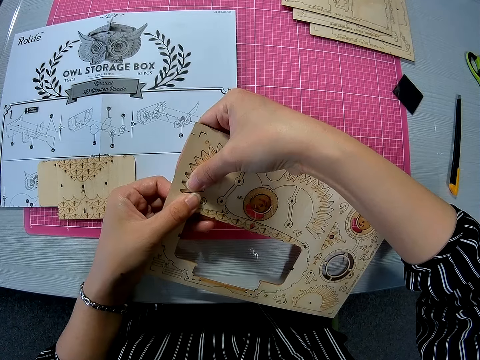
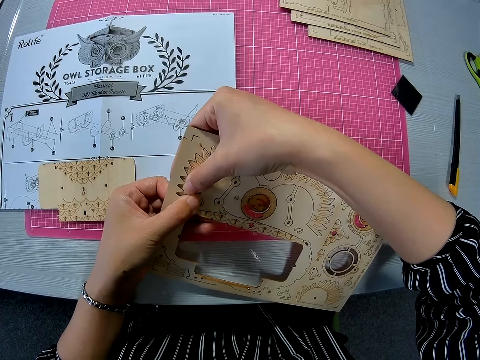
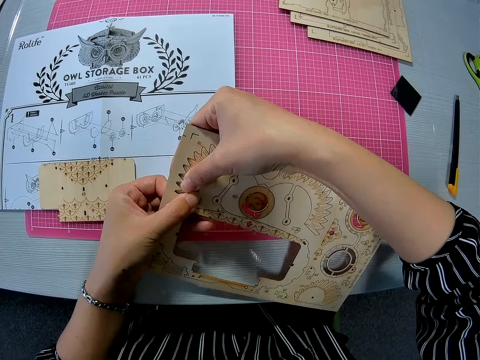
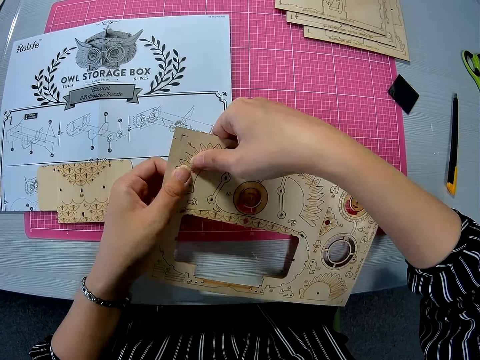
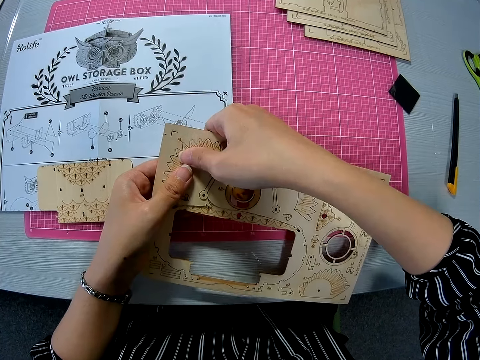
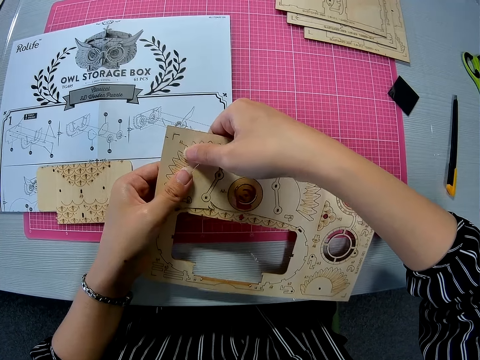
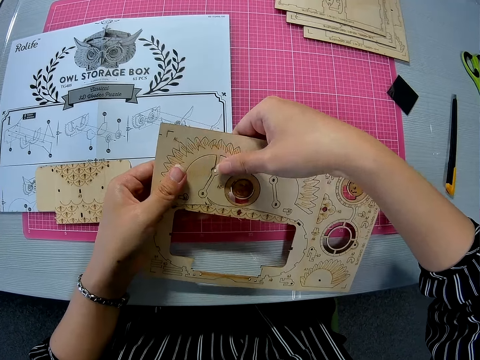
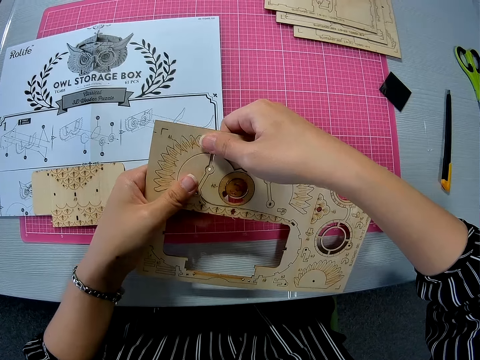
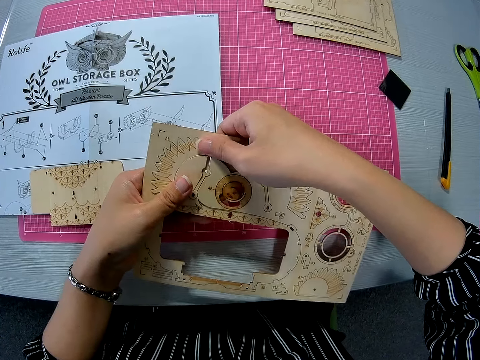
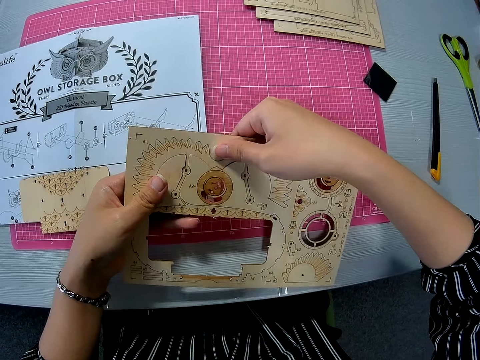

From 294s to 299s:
The camera wearer removes the puzzle on the wooden craft.

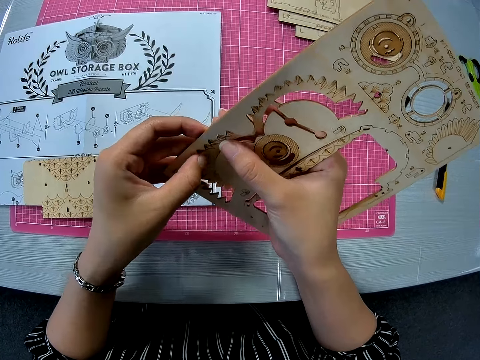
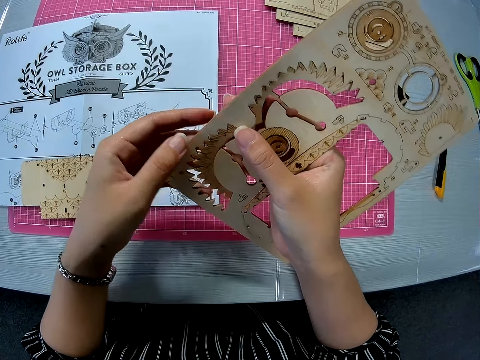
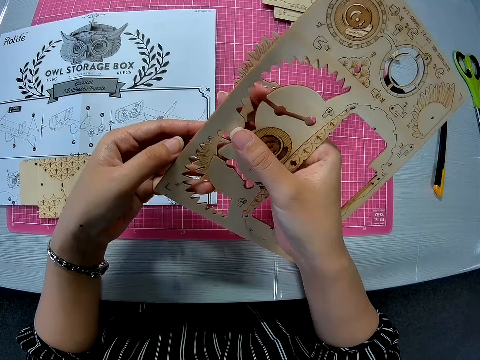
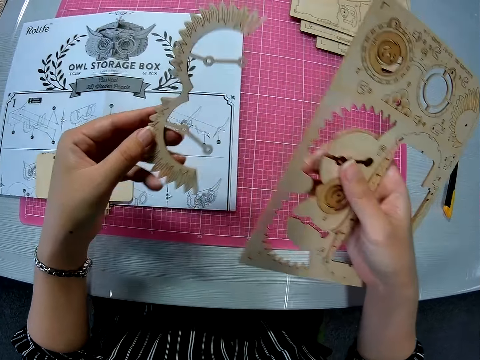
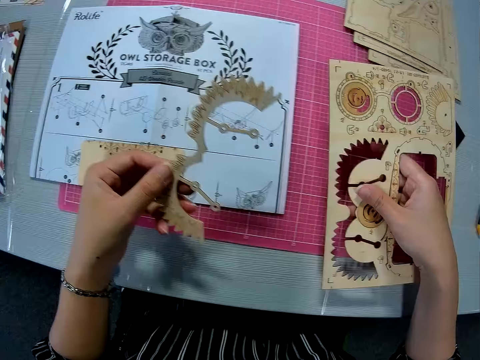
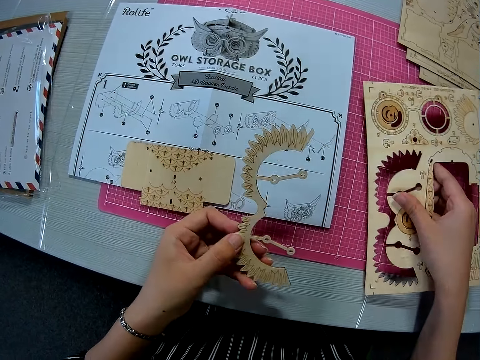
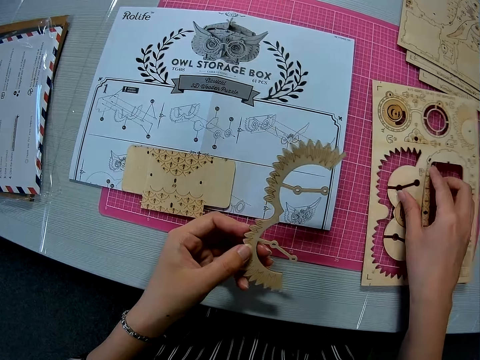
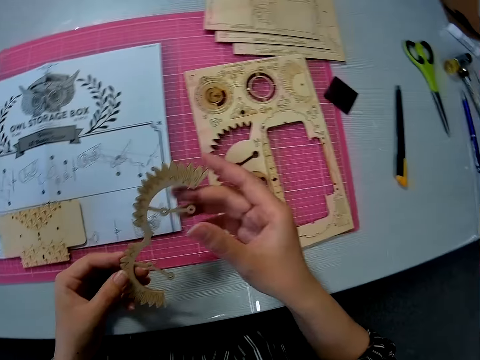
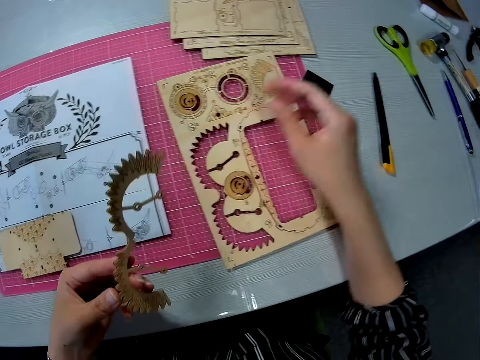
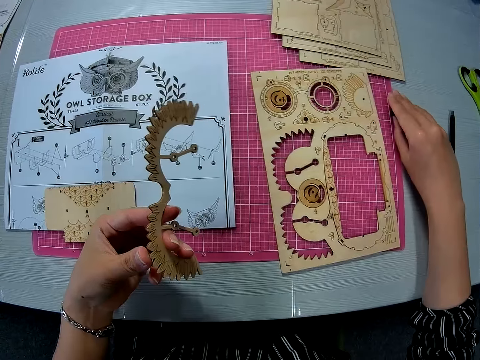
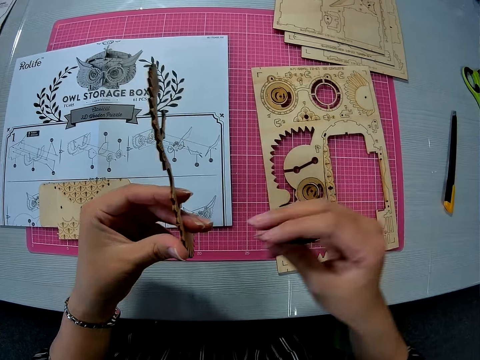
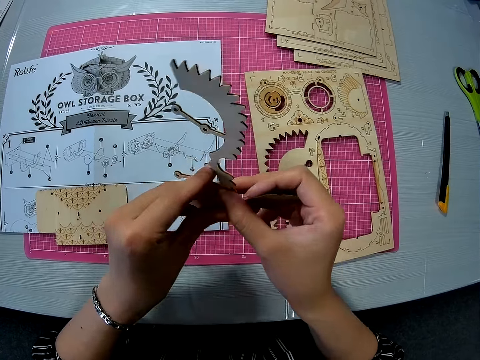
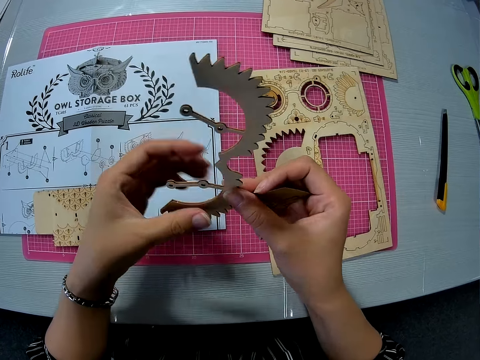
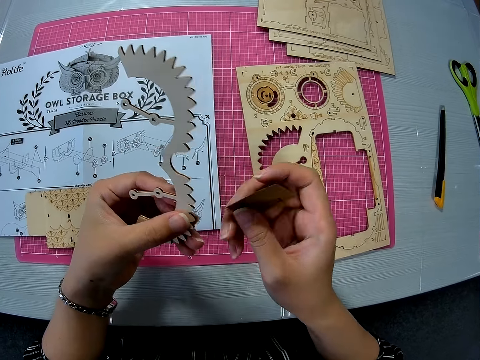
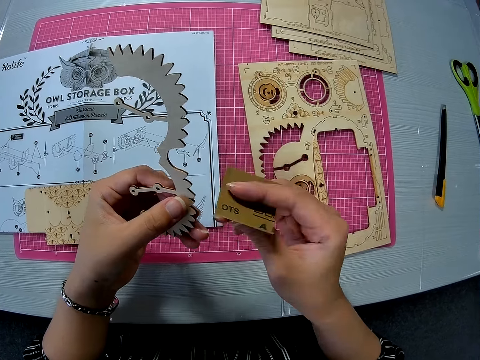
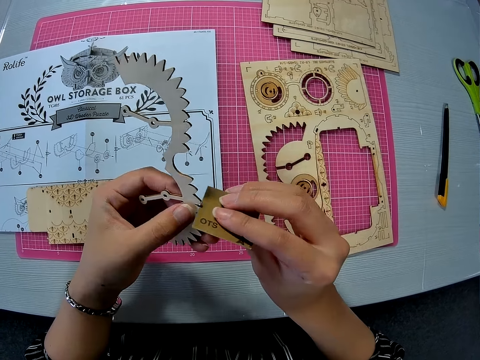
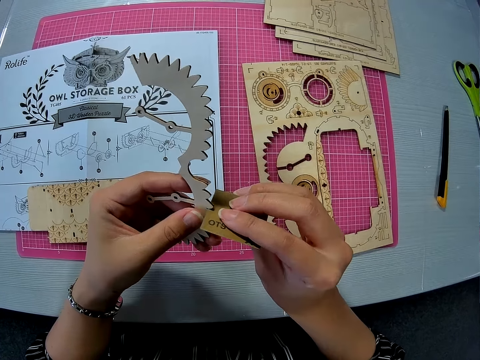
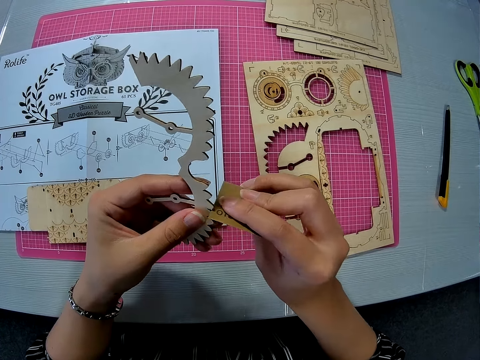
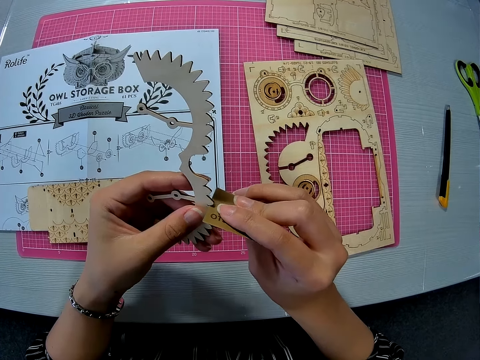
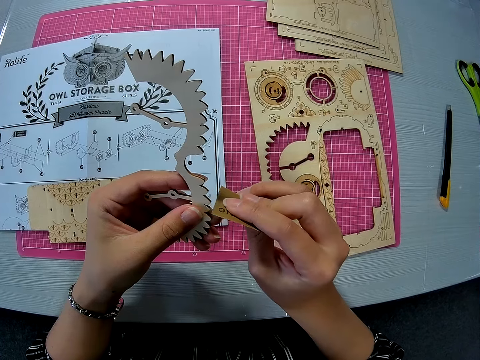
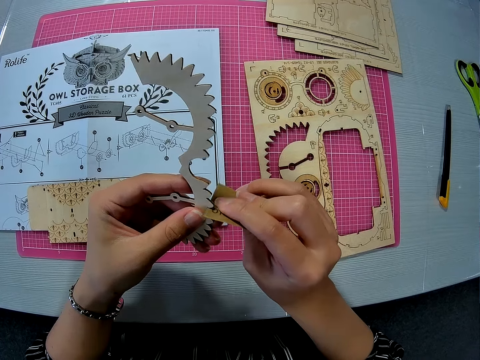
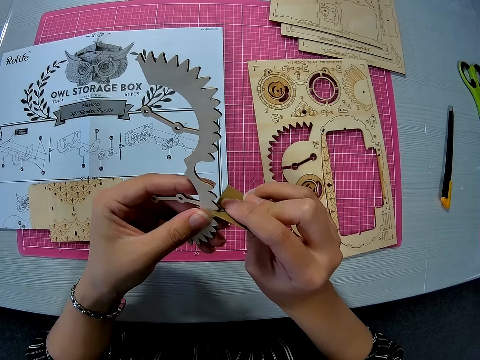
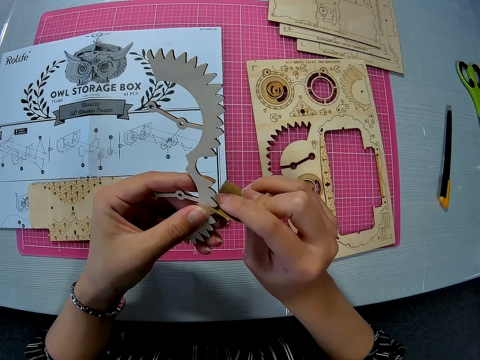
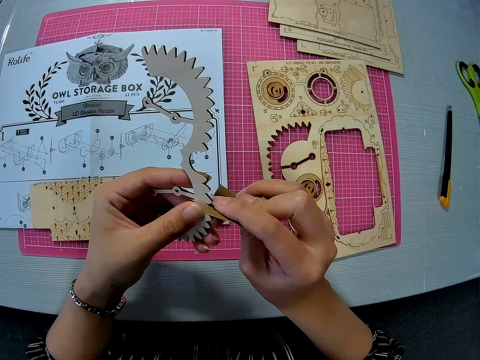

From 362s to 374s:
The camera wearer holds the carved piece with her left hand. She drops the wooden puzzle sheet on the pink sheet with her right hand. She touches the carved piece with her right hand. She picks up the sandpaper on the pink sheet with her right hand. She holds the carved piece with both hands briefly. She files the edge of the carved piece with the sandpaper.

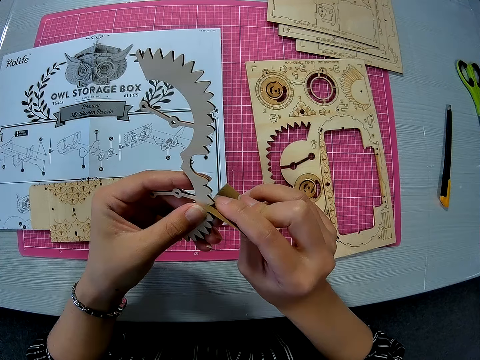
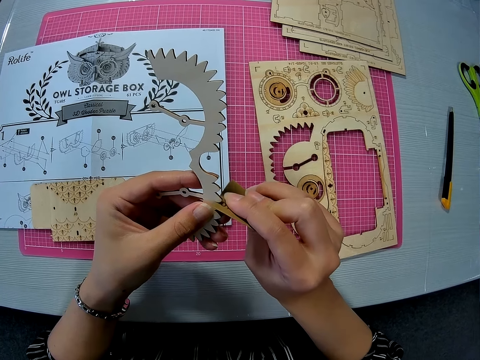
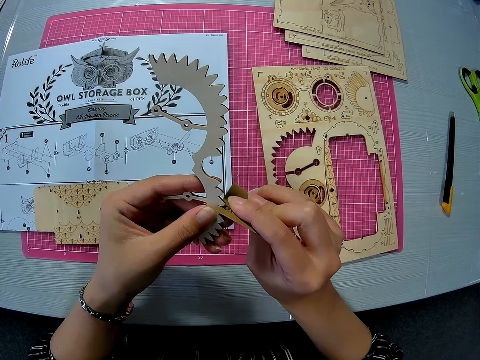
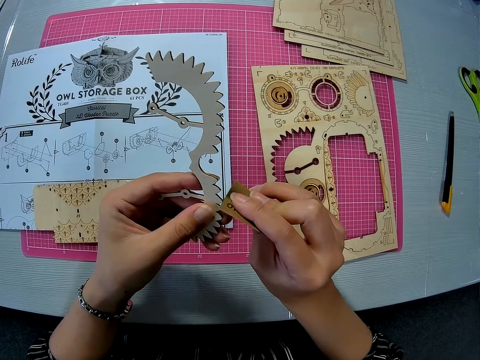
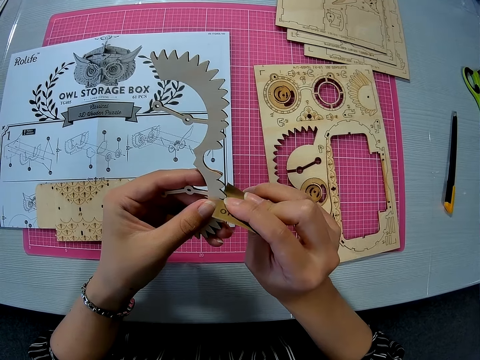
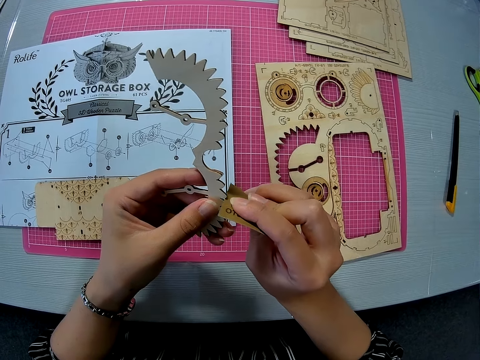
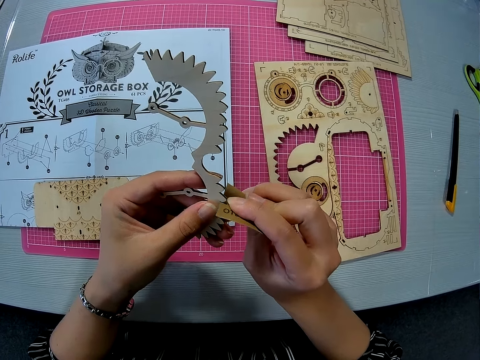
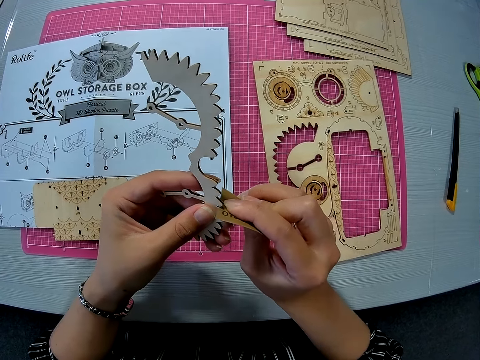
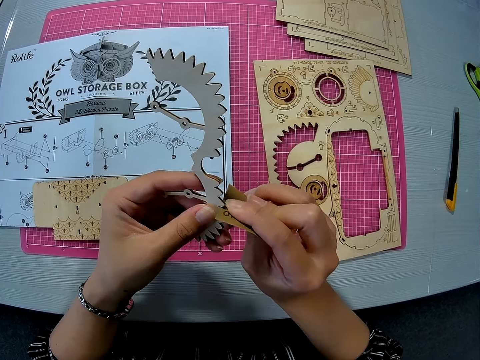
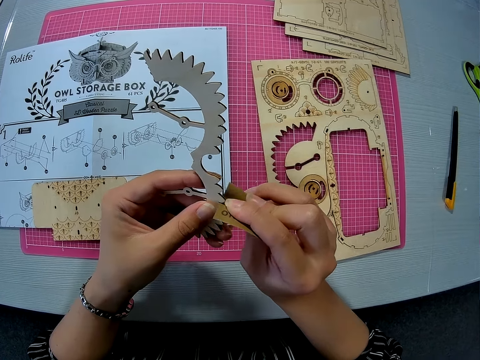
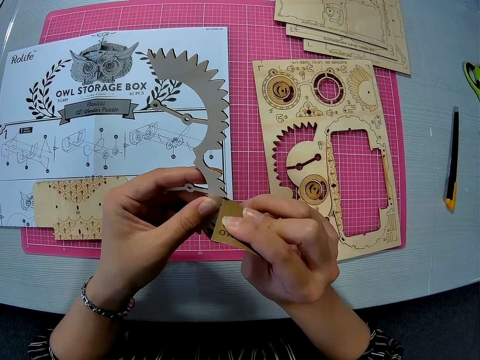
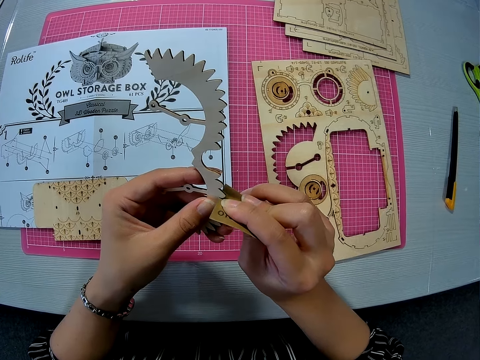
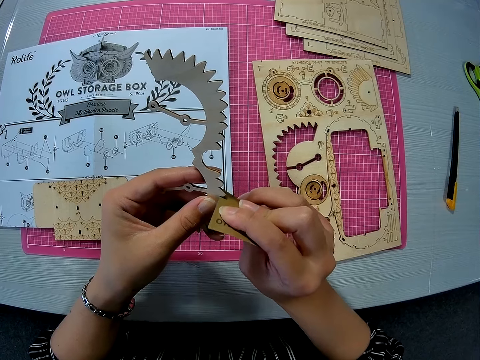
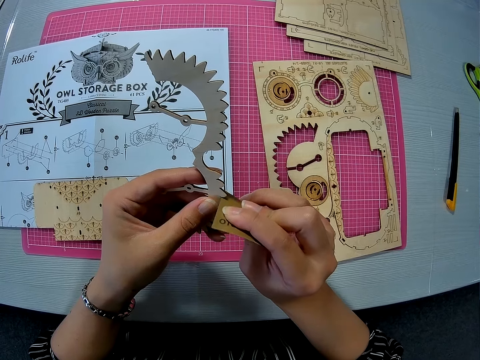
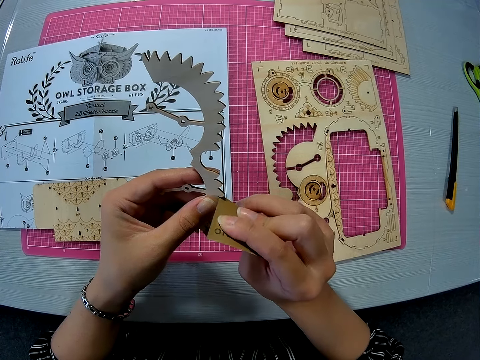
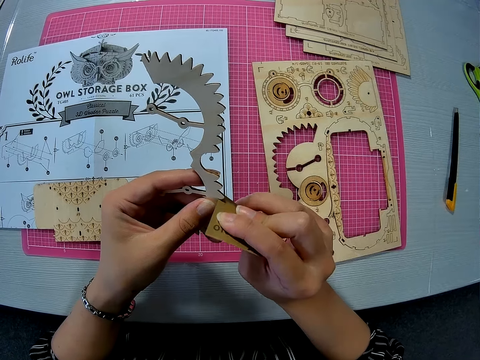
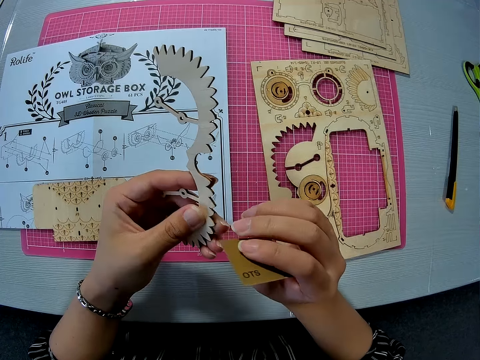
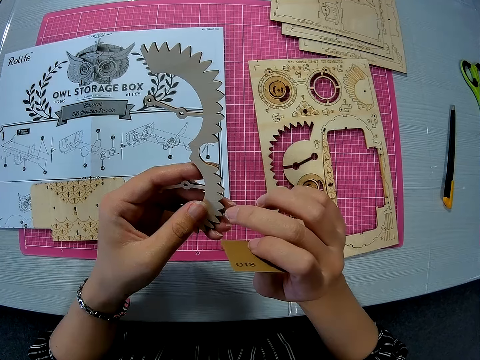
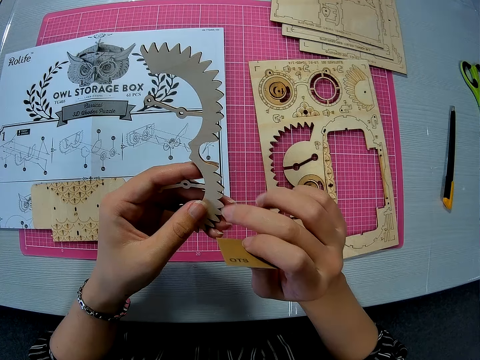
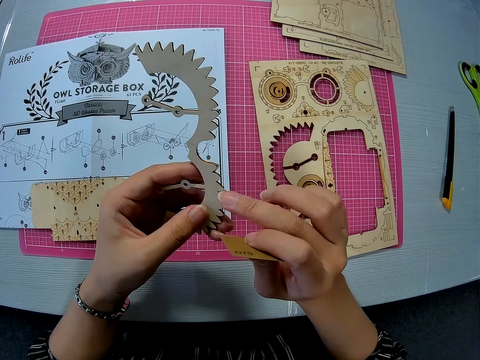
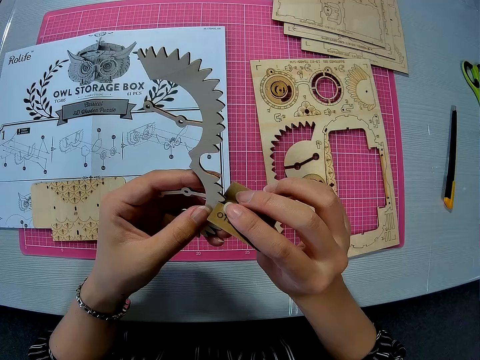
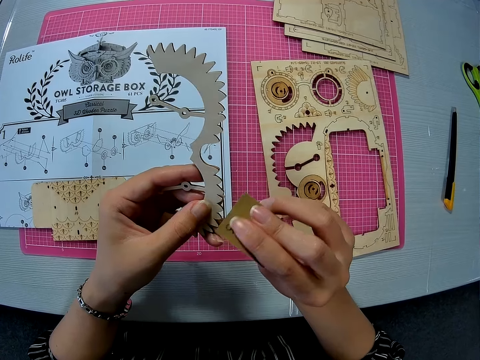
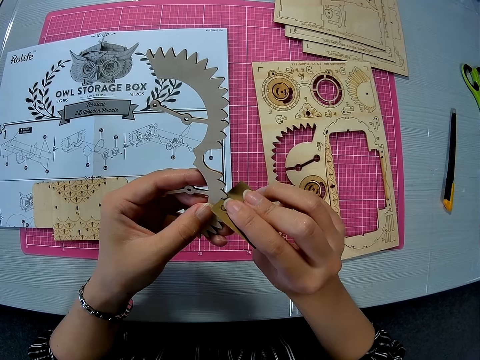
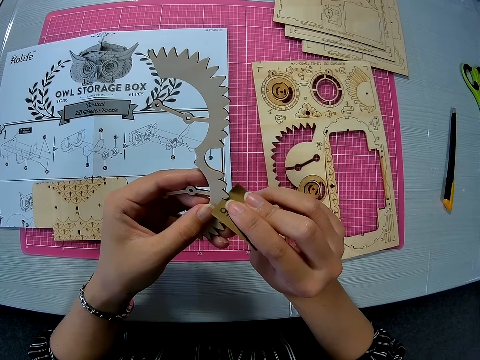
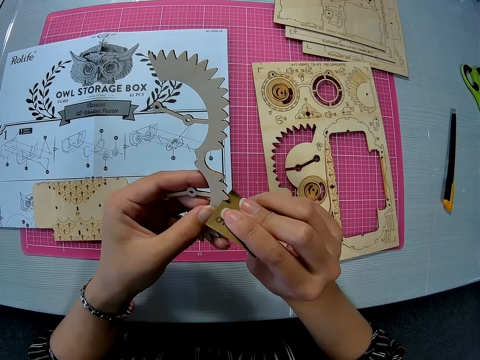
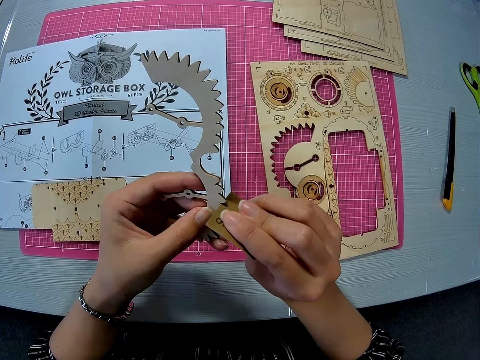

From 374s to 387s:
The camera wearer runs her right middle finger on the edge of the carved piece briefly. She files the edge of the carved piece.
